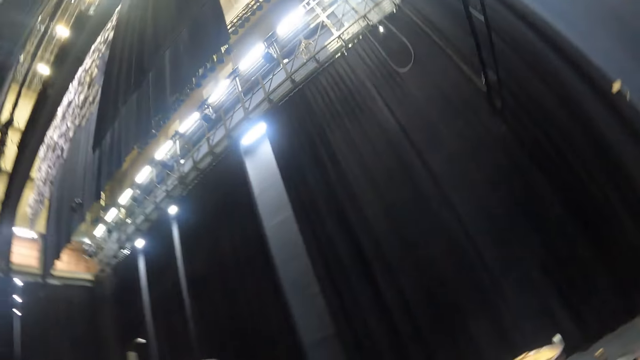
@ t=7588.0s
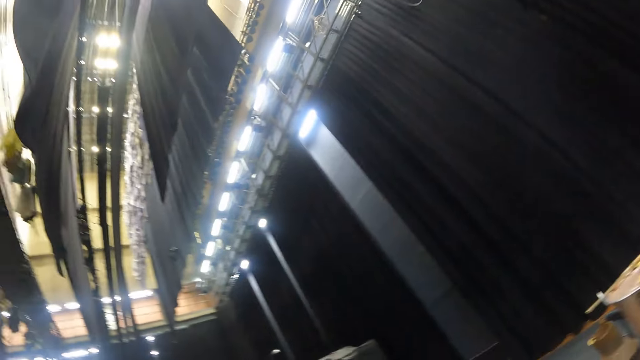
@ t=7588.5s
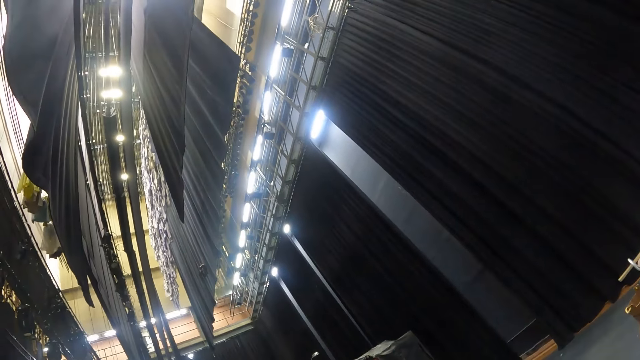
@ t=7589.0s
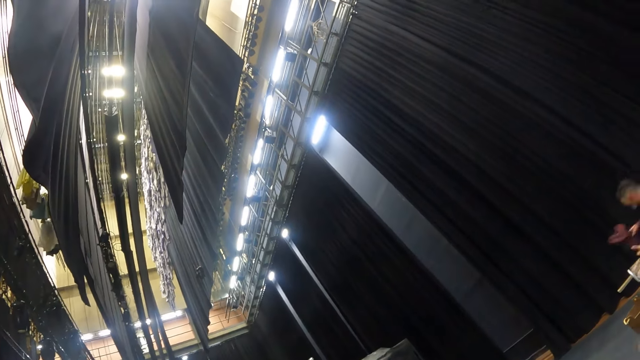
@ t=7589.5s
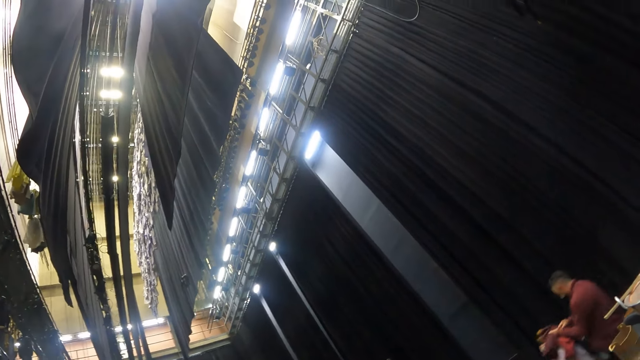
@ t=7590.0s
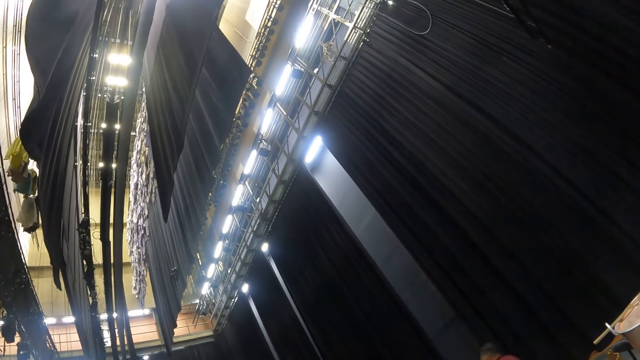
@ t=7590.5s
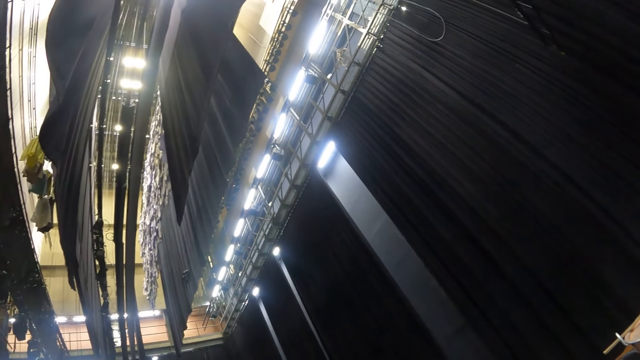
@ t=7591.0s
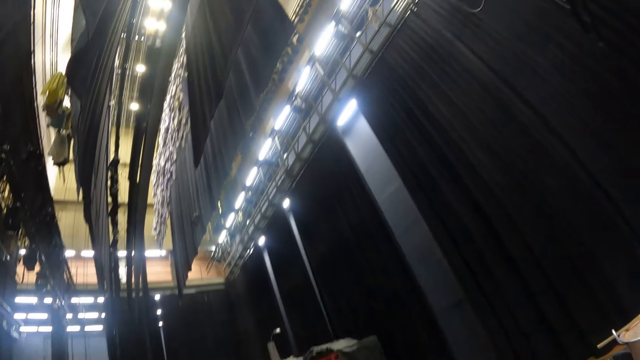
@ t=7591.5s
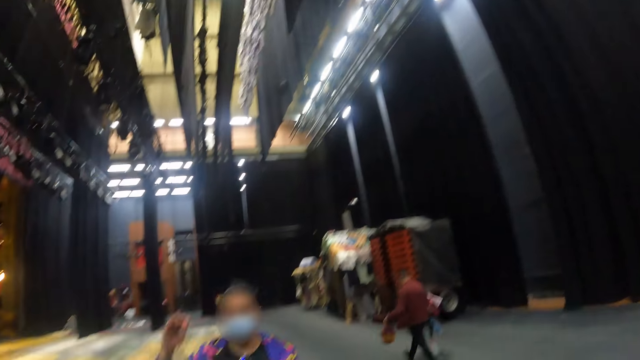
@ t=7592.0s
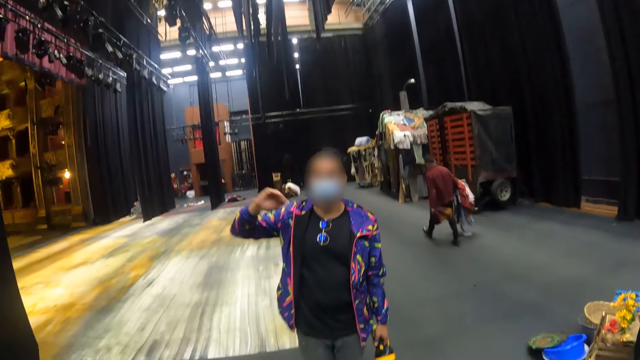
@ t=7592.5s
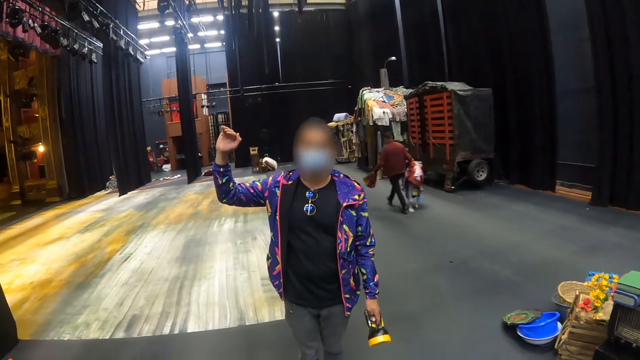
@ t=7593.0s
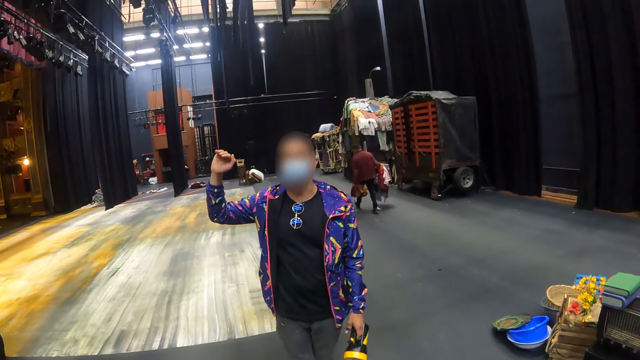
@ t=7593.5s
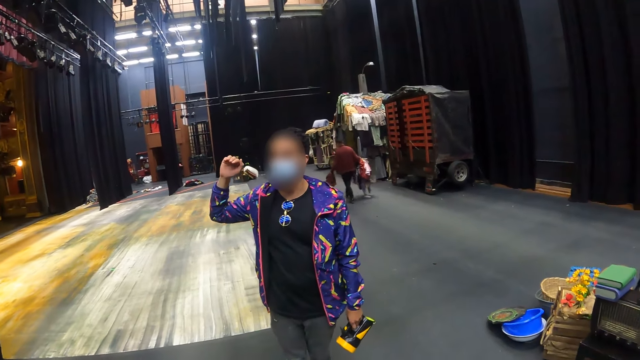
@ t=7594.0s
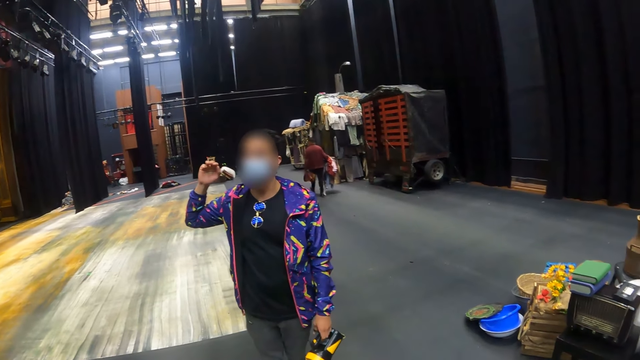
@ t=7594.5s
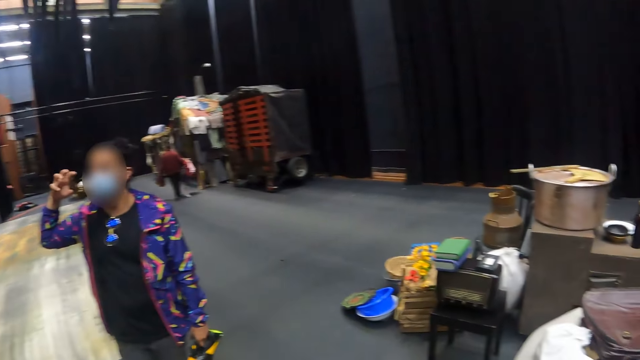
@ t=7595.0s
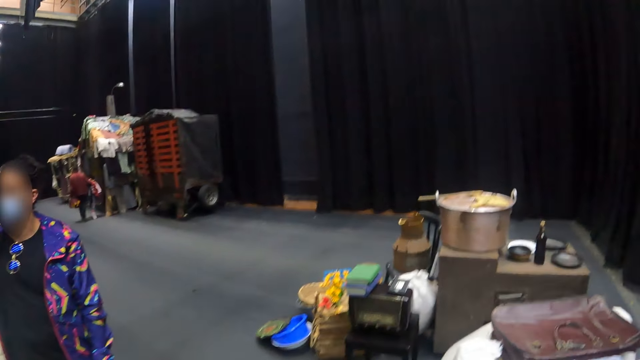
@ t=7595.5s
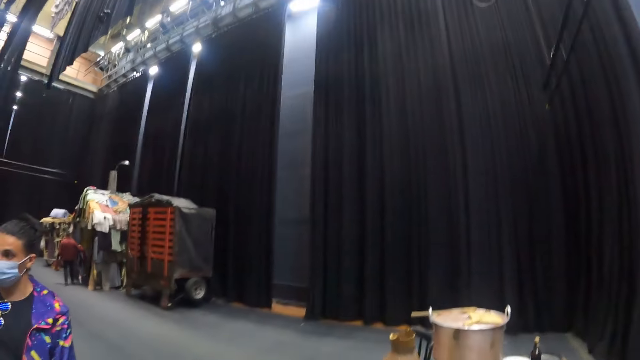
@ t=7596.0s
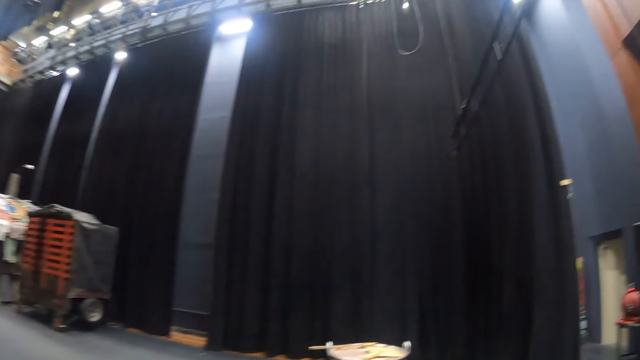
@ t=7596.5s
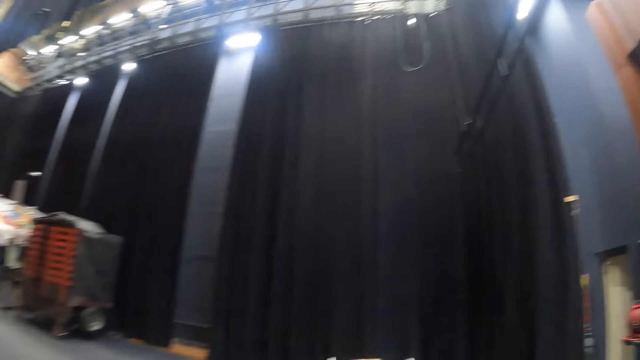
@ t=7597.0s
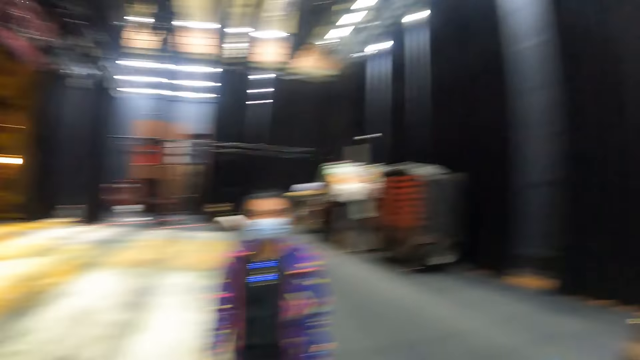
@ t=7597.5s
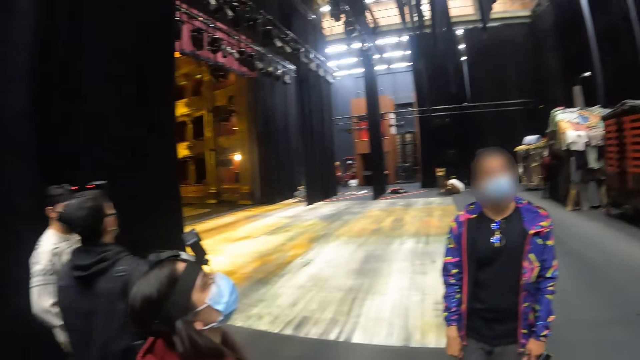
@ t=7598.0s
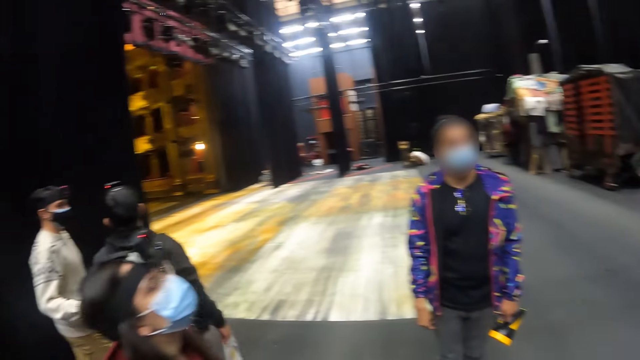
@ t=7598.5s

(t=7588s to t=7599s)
The camera wearer stares at a person. They converse with the person. The person moves her hand. The camera wearer looks around the hall.

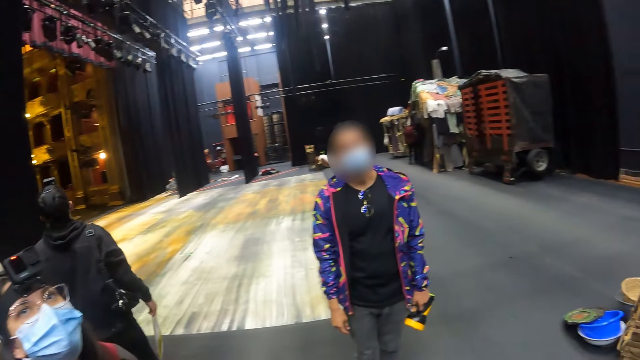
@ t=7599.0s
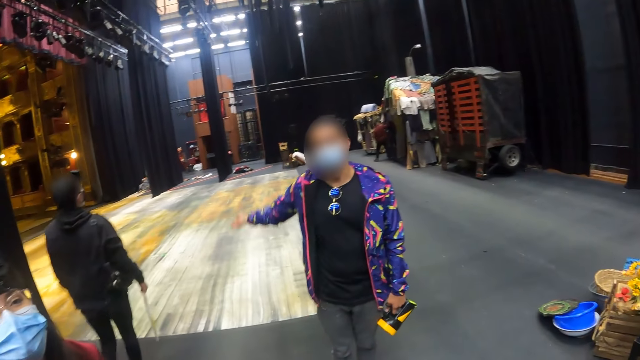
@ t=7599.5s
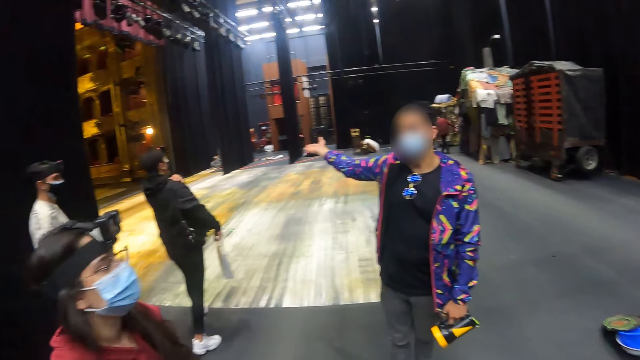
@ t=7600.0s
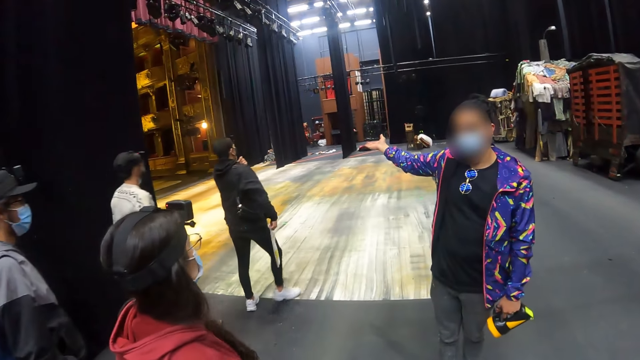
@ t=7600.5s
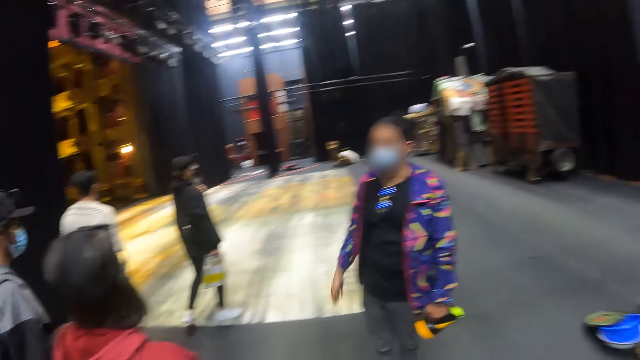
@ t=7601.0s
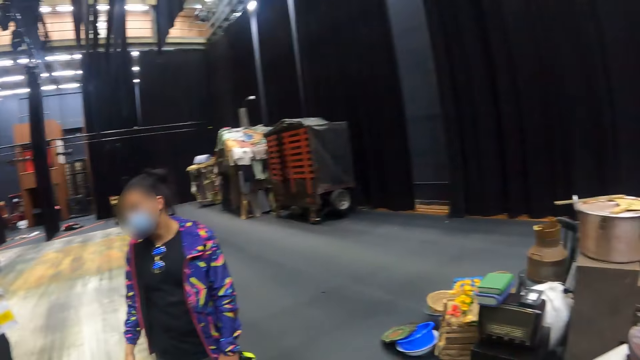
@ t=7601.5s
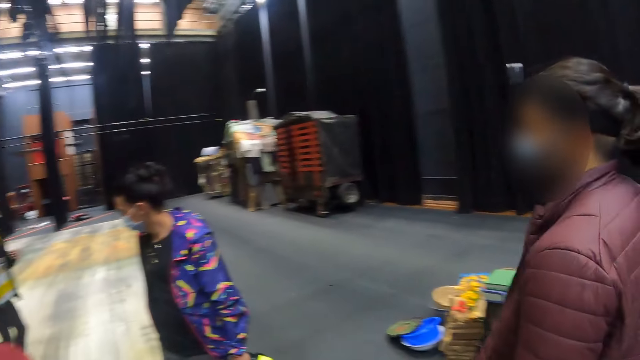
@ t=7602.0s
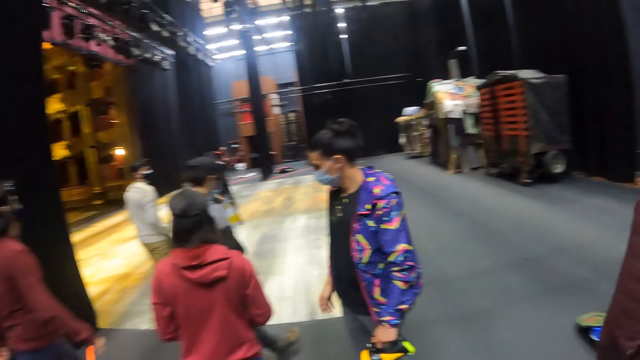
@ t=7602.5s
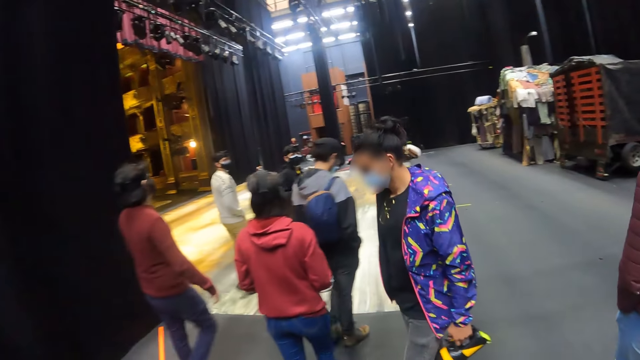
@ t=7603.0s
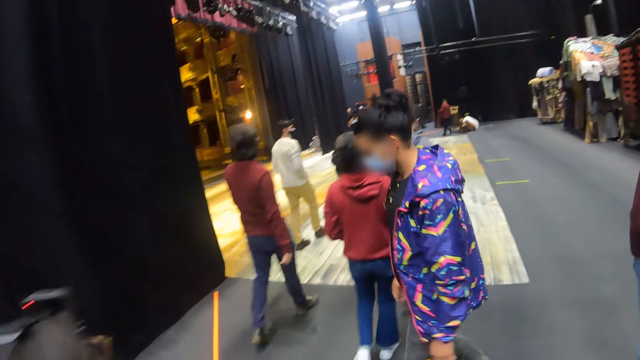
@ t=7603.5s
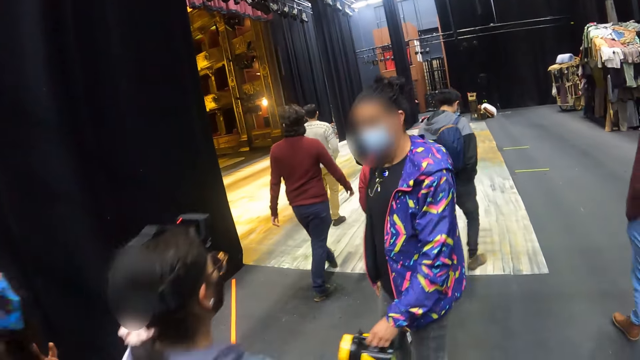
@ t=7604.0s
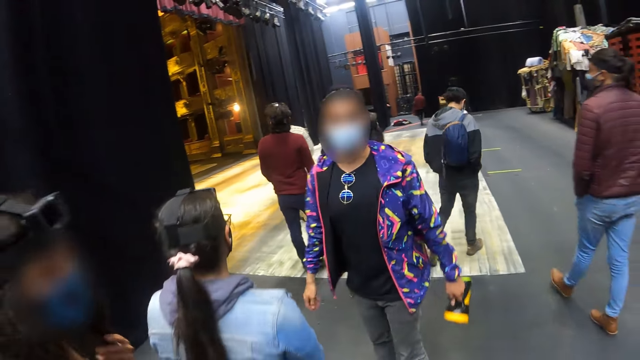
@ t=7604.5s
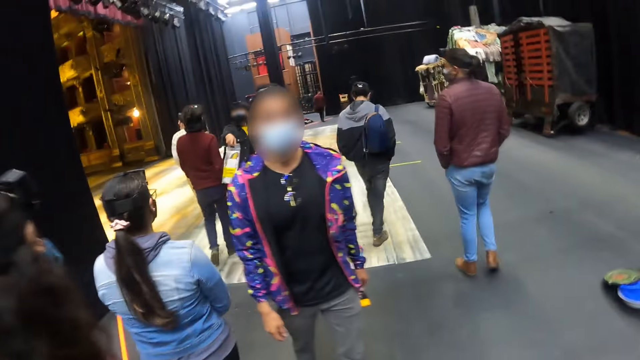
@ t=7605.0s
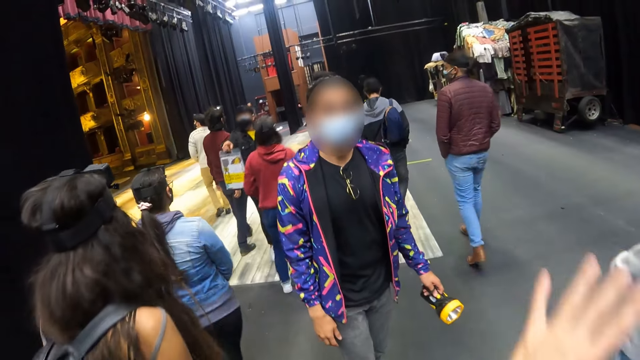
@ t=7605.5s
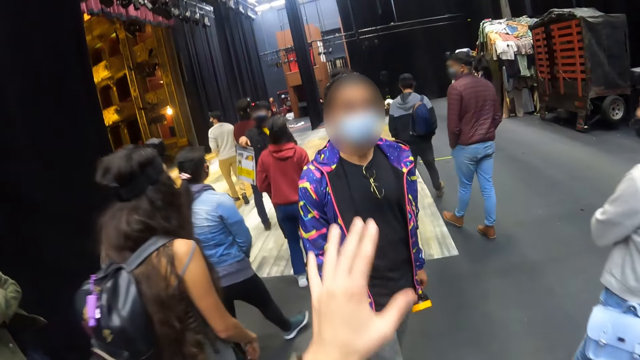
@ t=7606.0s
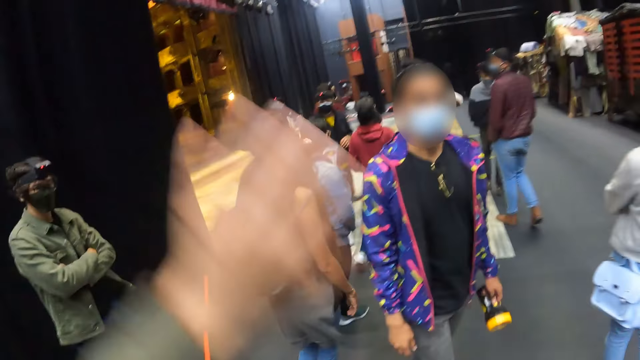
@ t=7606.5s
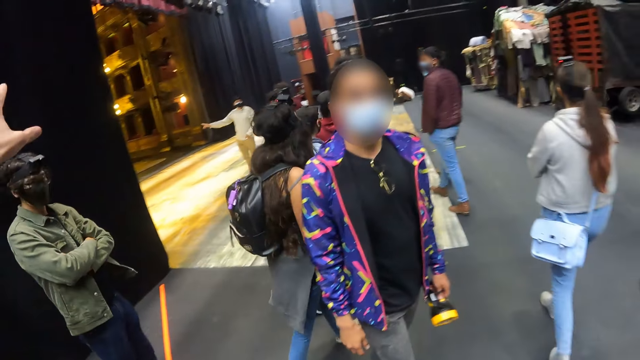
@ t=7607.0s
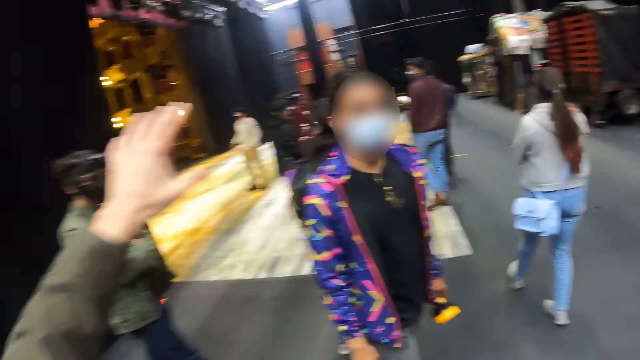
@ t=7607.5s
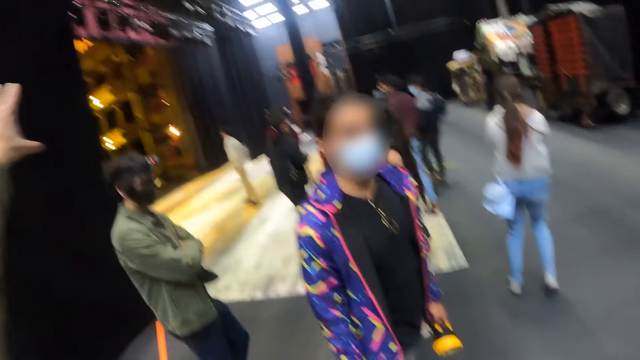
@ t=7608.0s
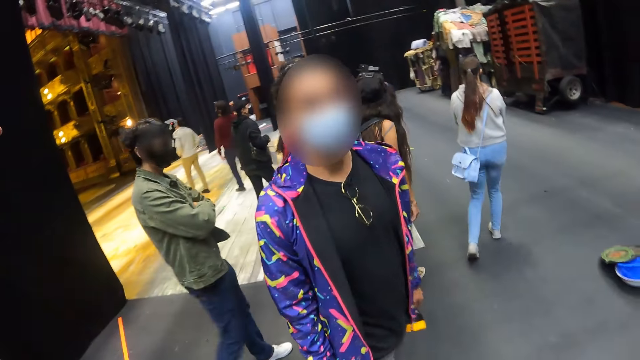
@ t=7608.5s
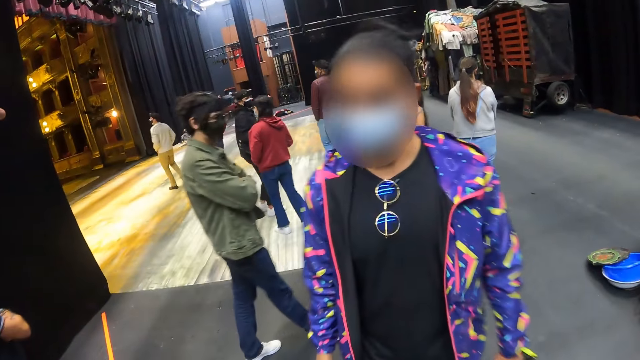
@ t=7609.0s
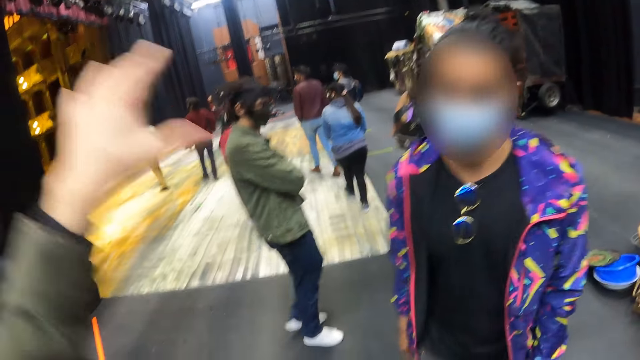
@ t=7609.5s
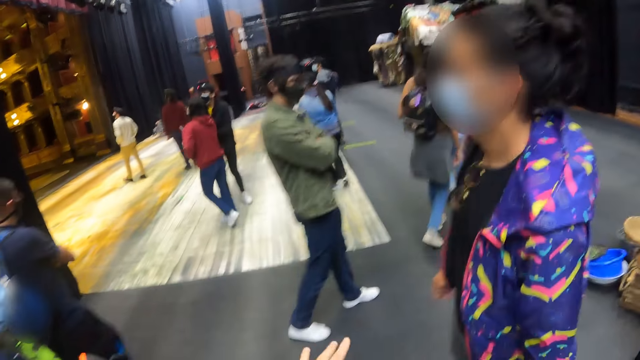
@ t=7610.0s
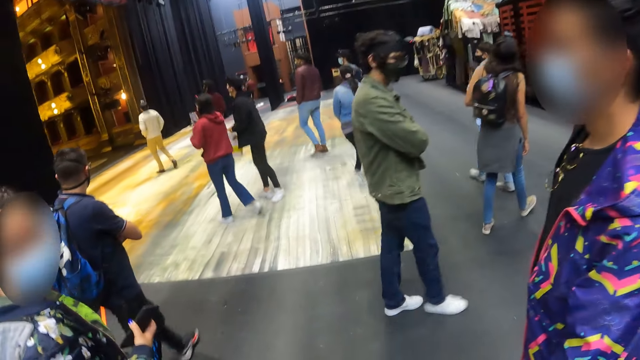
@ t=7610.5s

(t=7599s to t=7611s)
A person points with her hand. The person moves her hand. The camera wearer looks around. He stares at the person. He converses with the person. He moves his hand.
